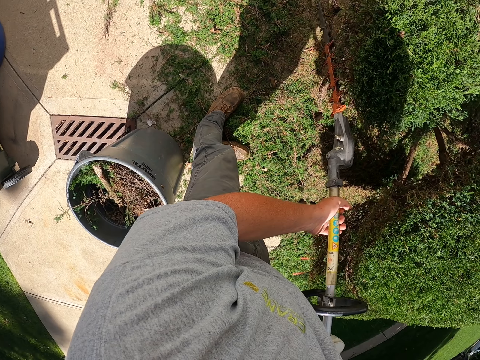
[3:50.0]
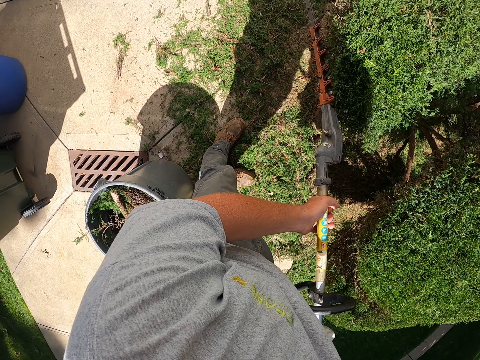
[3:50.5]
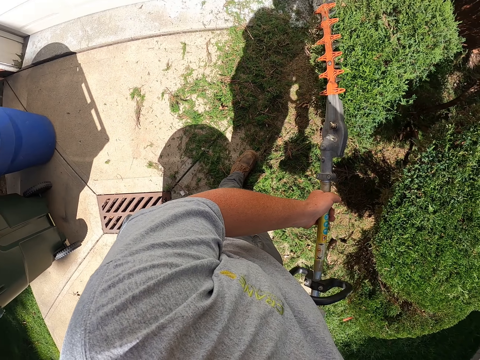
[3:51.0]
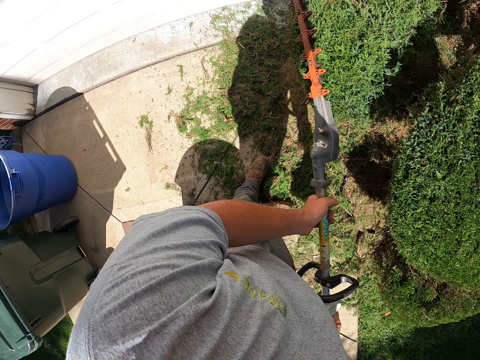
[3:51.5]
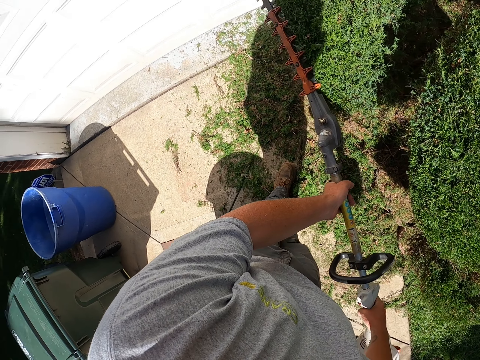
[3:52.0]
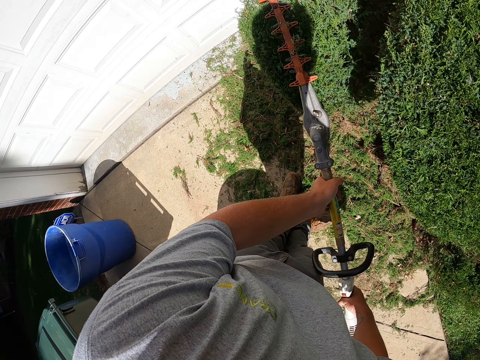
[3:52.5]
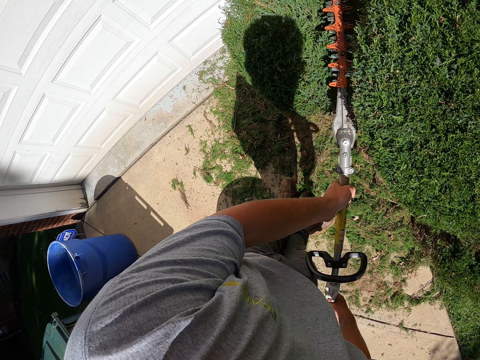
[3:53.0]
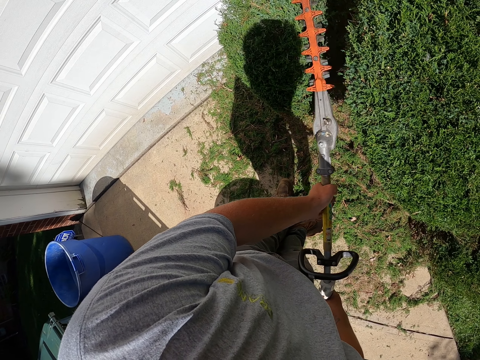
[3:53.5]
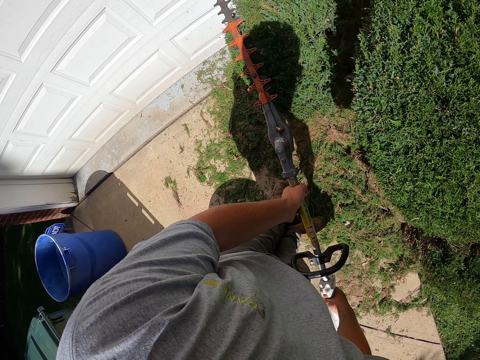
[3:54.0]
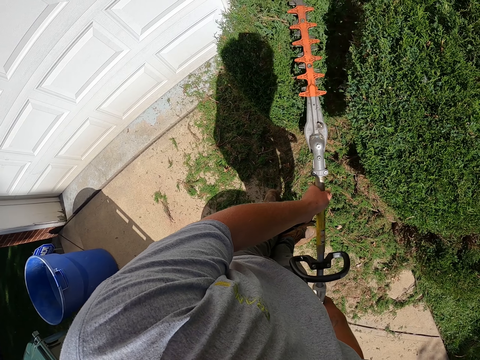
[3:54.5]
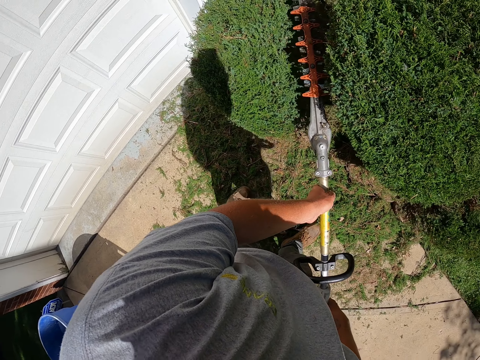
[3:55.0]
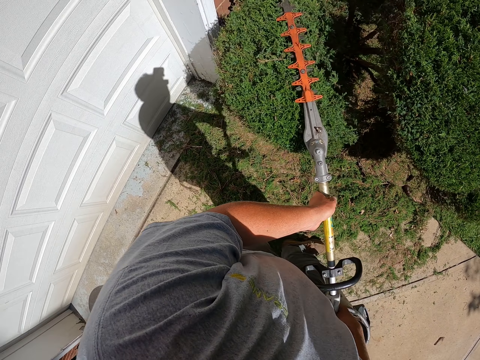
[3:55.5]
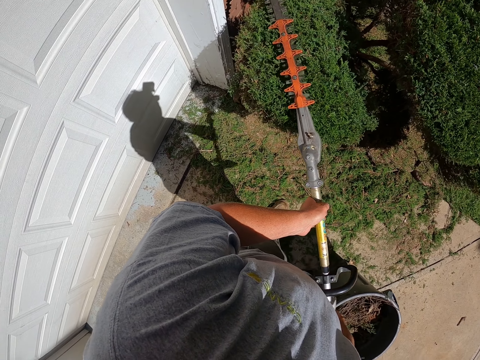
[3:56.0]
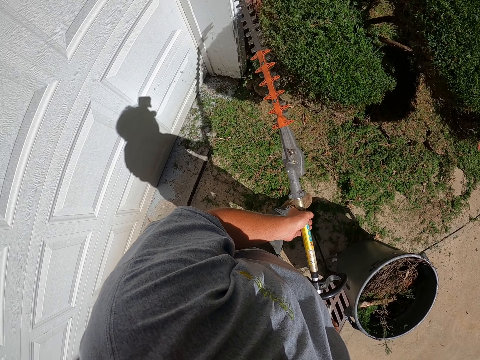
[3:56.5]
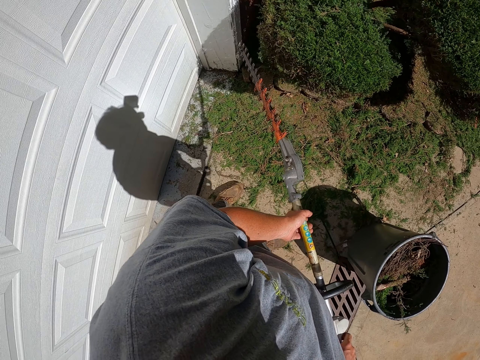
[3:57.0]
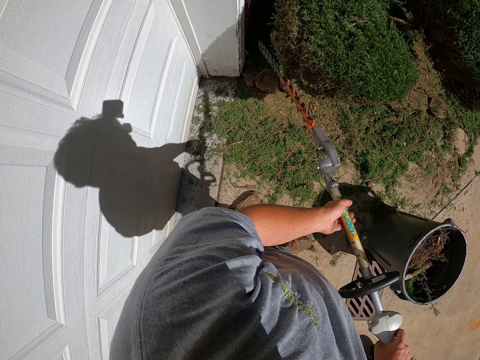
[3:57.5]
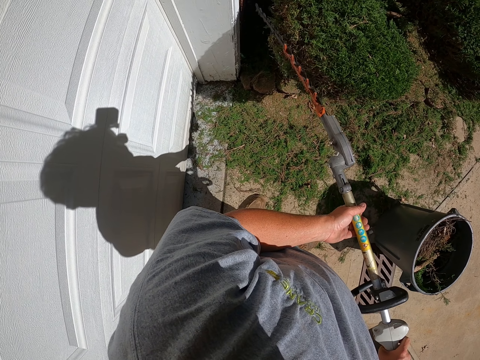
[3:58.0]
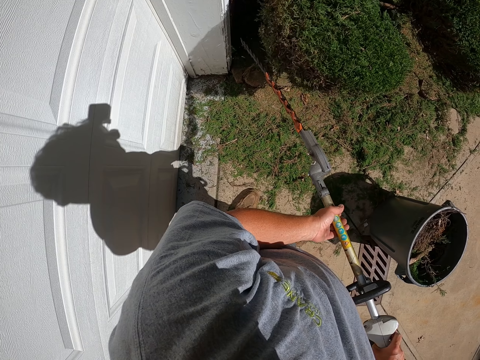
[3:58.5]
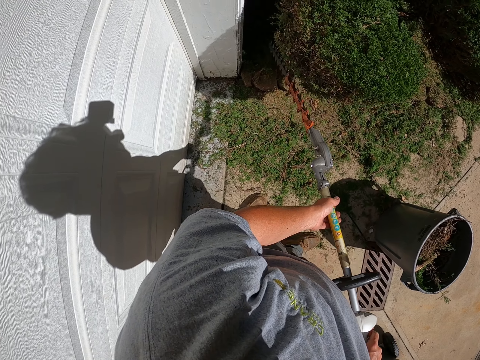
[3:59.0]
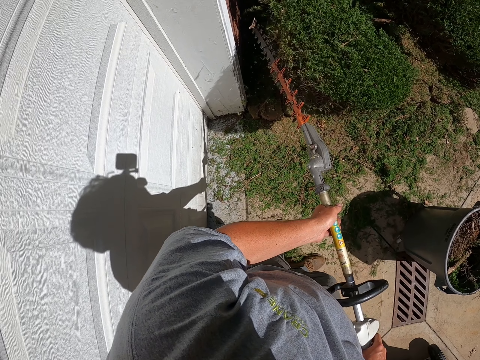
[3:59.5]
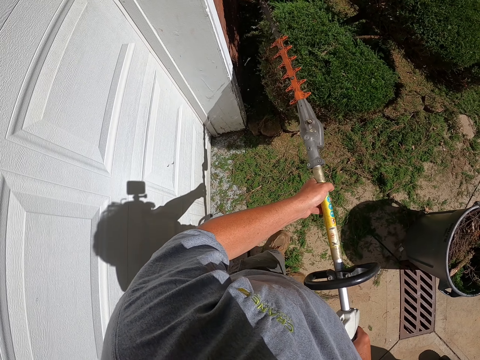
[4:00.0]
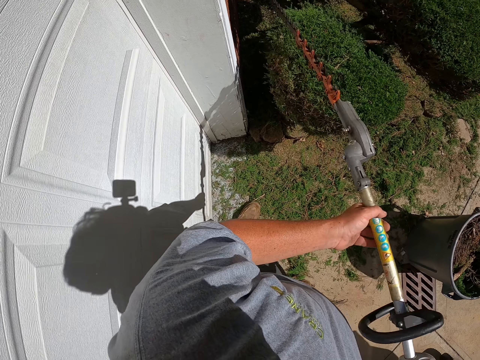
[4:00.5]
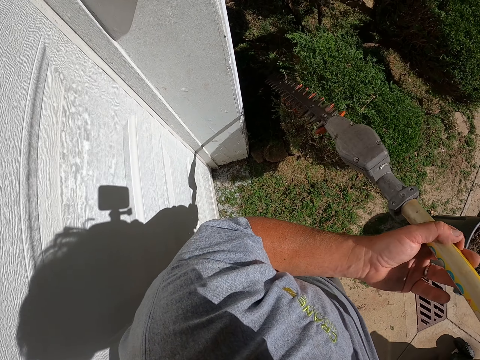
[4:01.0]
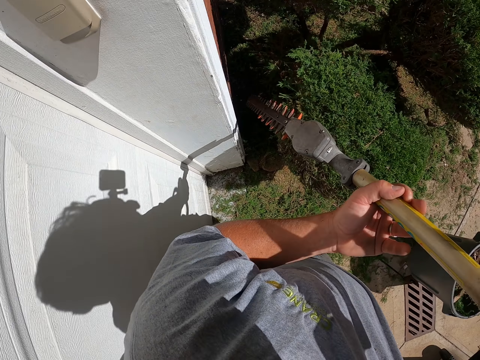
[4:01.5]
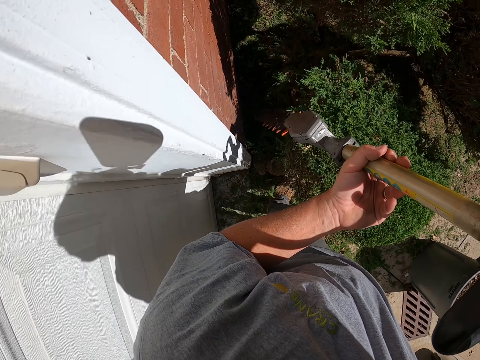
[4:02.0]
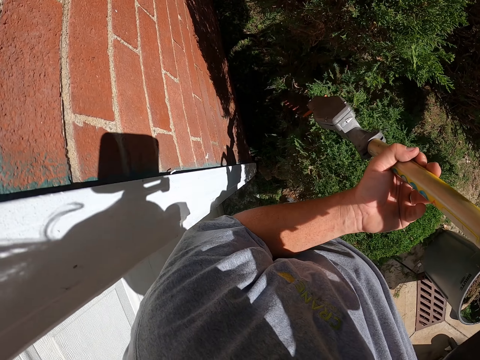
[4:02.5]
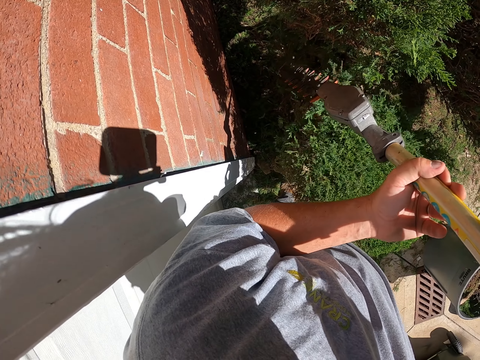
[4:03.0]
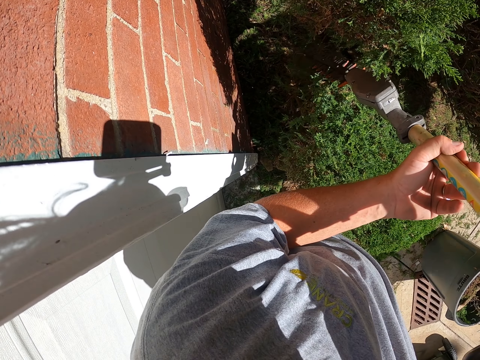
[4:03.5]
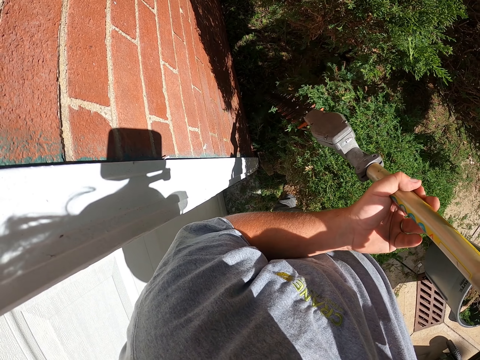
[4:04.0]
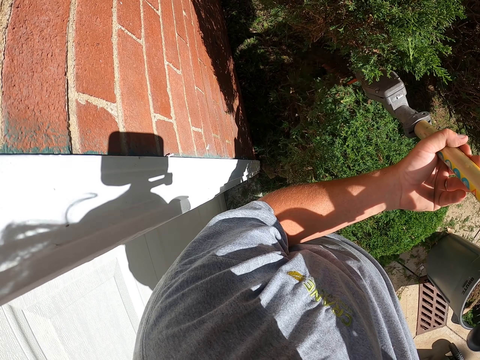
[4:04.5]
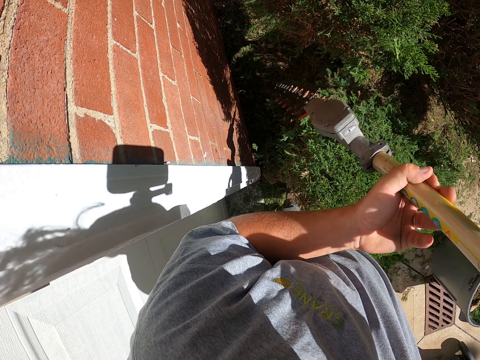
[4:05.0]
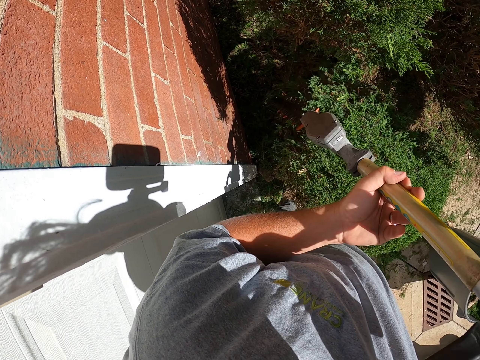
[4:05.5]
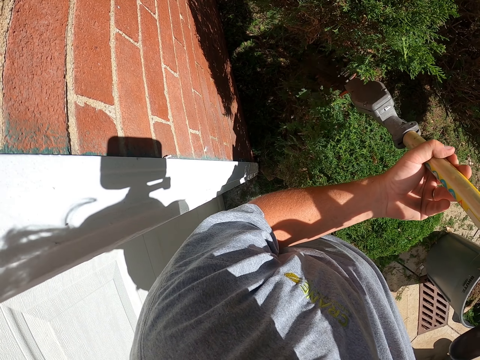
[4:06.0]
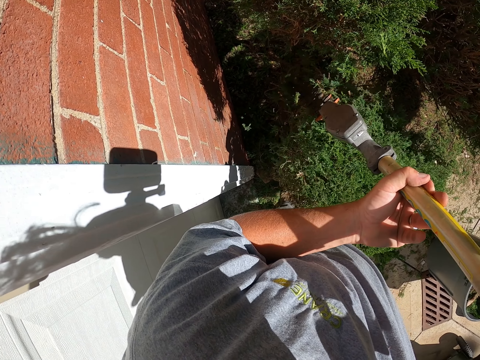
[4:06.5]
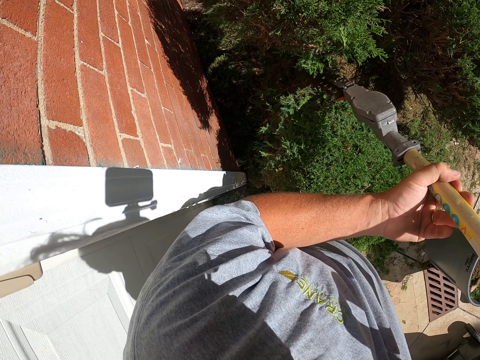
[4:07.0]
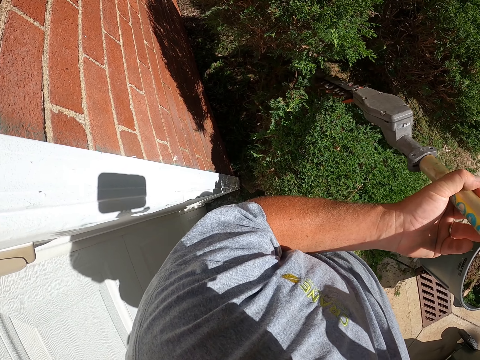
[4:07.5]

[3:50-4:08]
The camera wearer trims the shrubs with the hedge trimmer. They trim the shrubs with the hedge trimmer again. They walk around. They trim the shrubs with the hedge trimmer. They walk around. They trim the shrubs with the hedge trimmer.

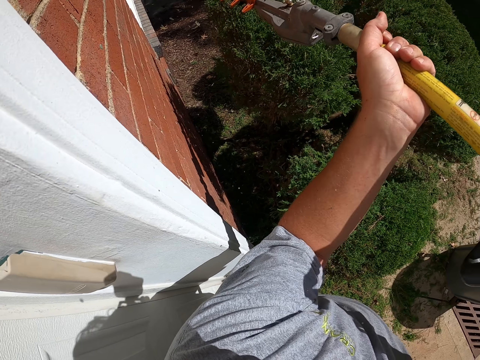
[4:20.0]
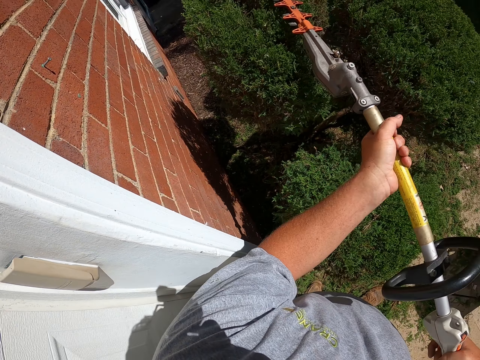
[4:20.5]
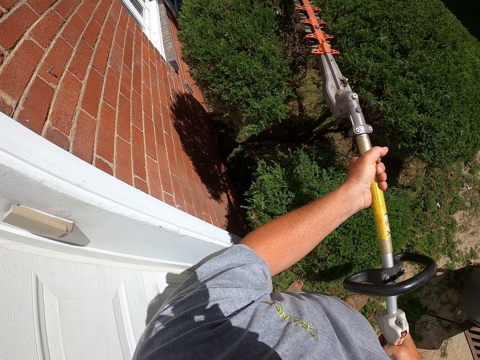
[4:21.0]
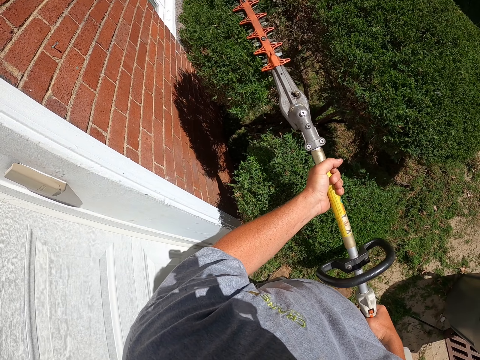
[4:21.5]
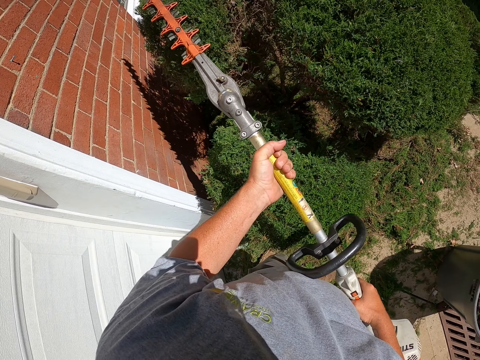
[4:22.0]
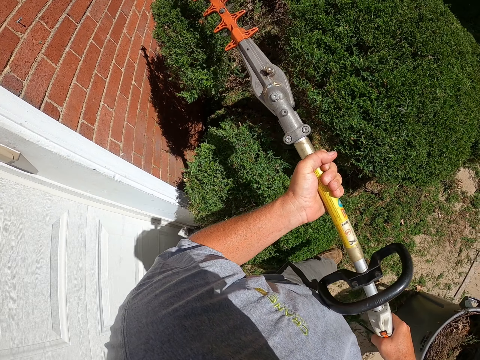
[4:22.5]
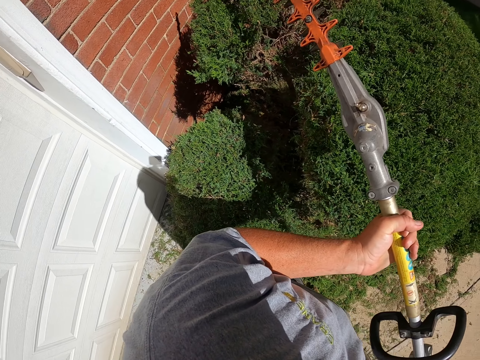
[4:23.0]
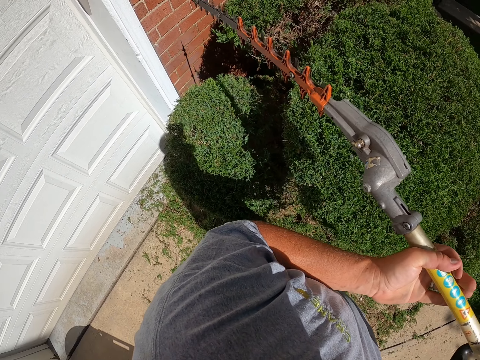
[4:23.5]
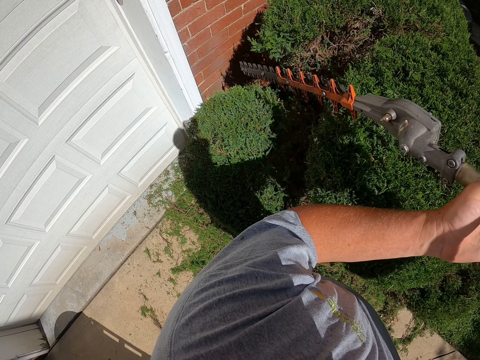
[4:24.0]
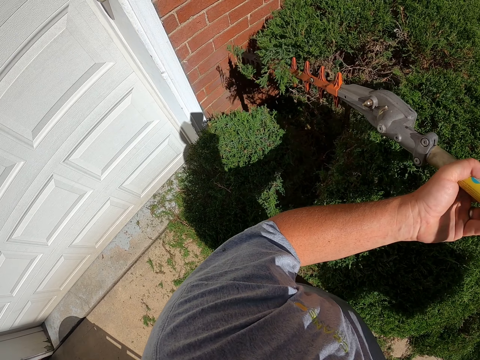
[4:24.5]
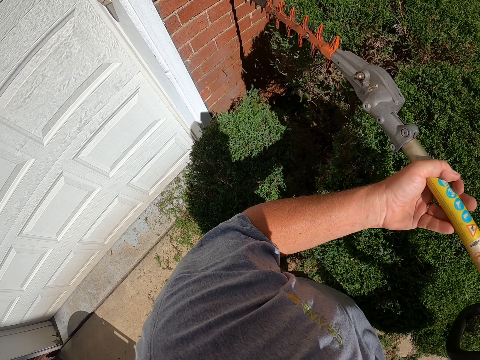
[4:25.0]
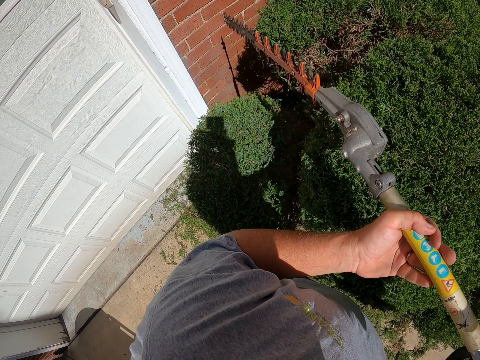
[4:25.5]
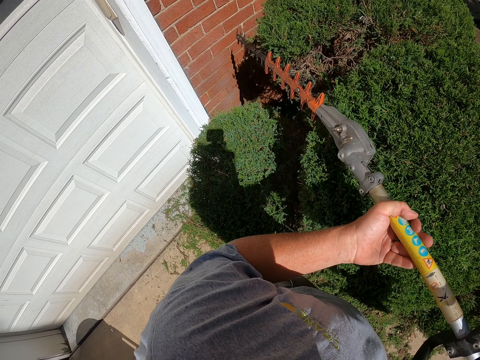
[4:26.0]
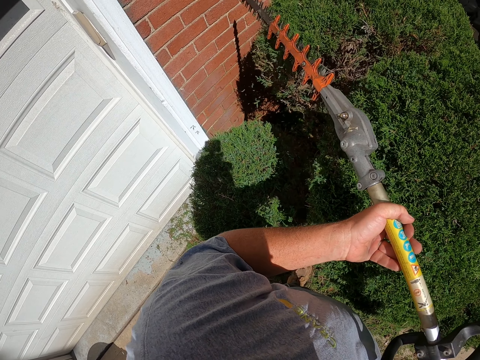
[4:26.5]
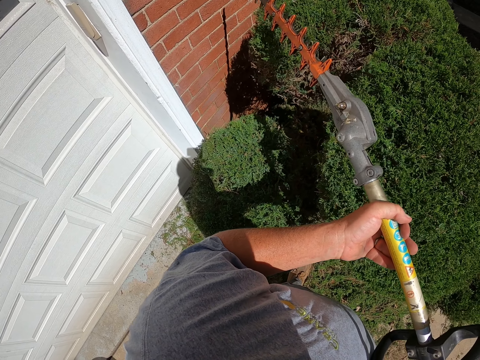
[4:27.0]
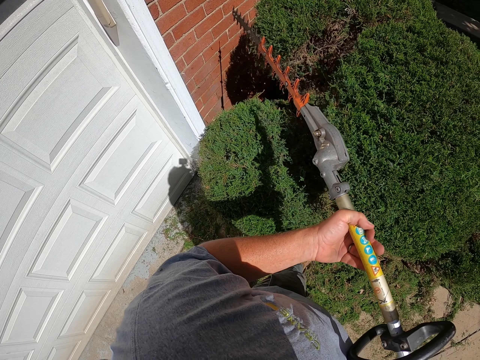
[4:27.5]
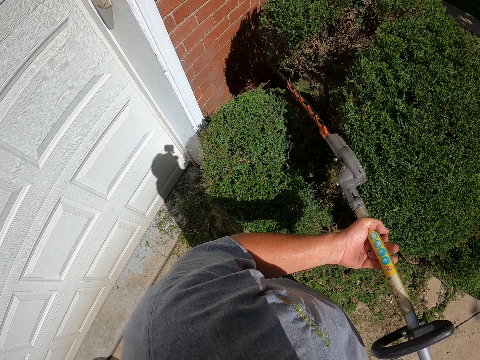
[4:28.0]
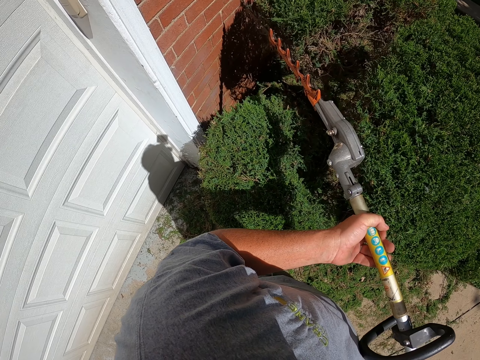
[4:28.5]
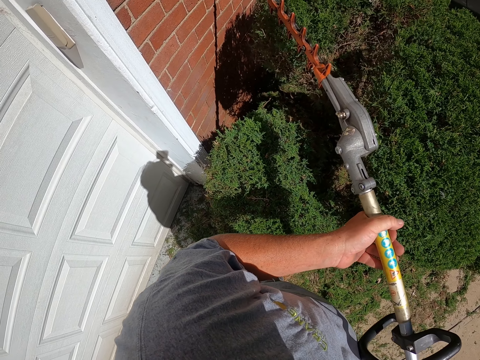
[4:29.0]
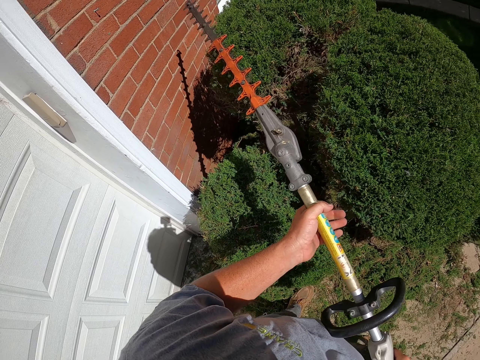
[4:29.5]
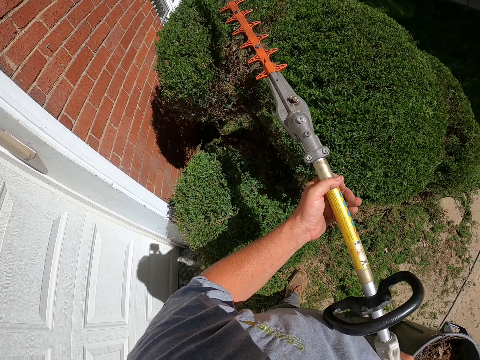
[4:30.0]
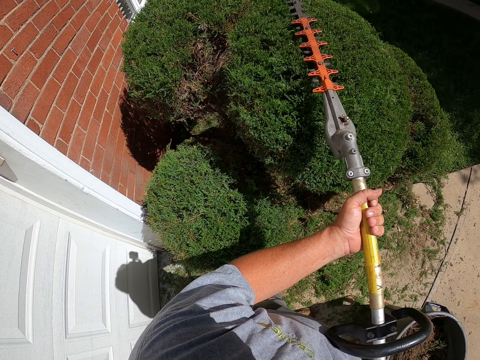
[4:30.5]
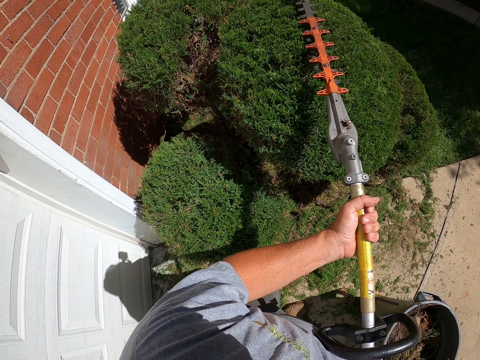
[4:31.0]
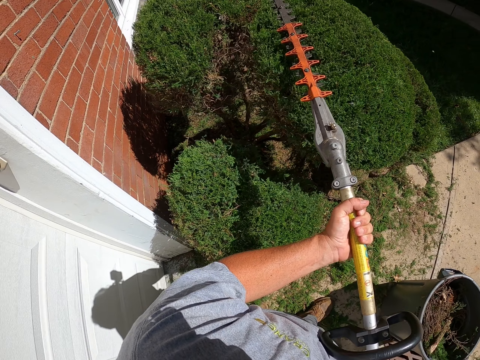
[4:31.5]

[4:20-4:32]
The camera wearer trims the shrubs with the hedge trimmer. They walk around. They trim the shrubs with the hedge trimmer.
